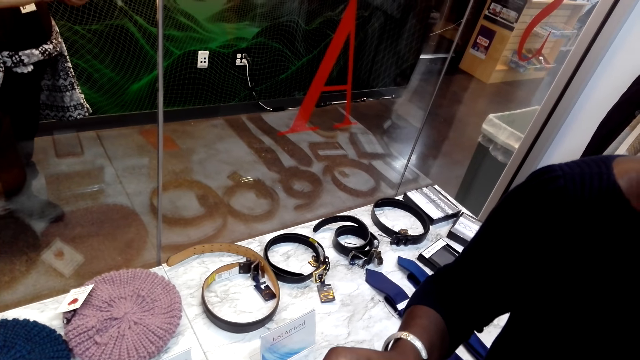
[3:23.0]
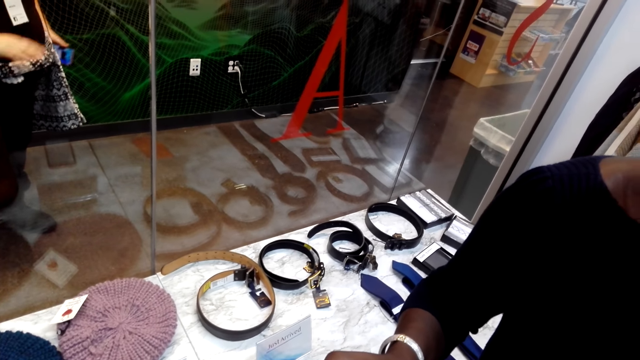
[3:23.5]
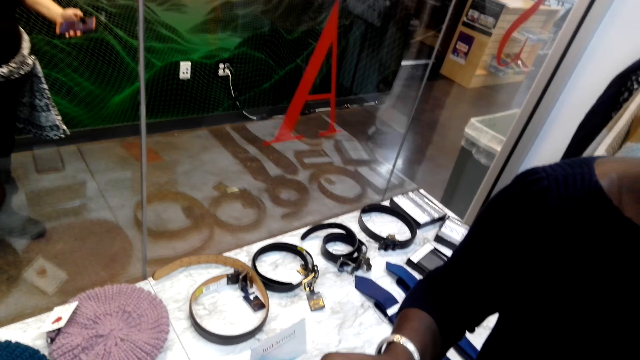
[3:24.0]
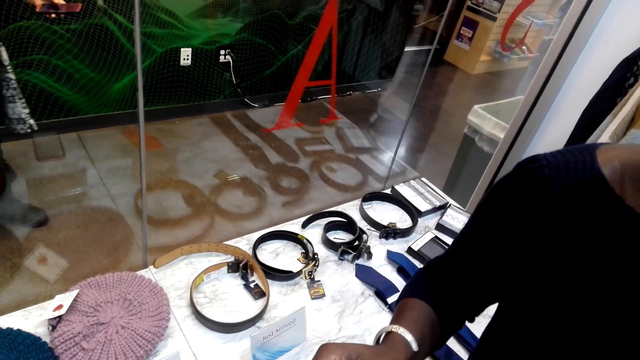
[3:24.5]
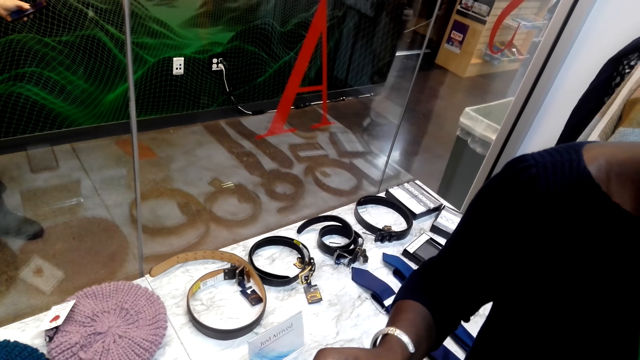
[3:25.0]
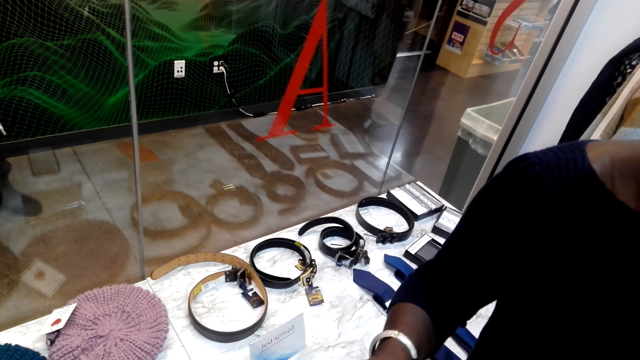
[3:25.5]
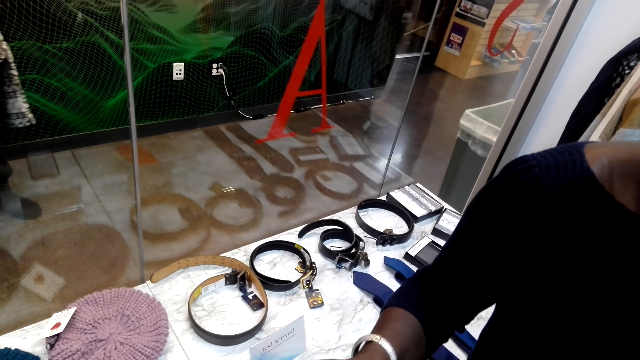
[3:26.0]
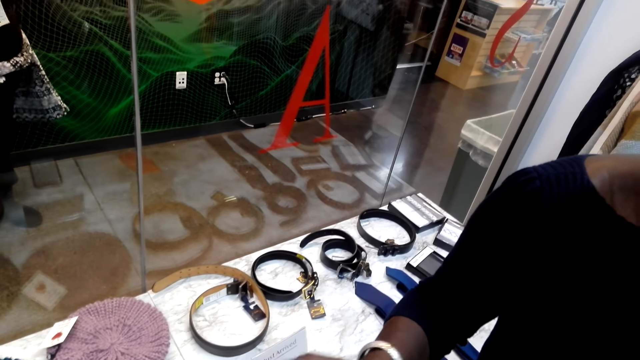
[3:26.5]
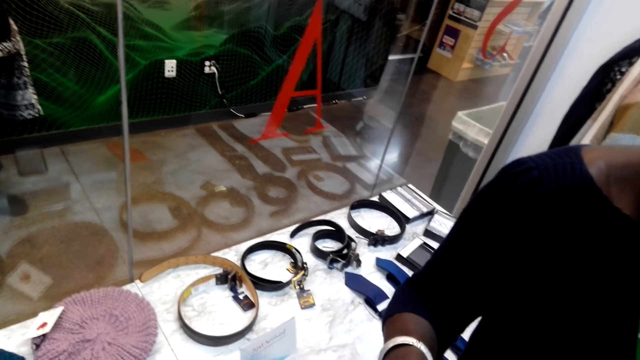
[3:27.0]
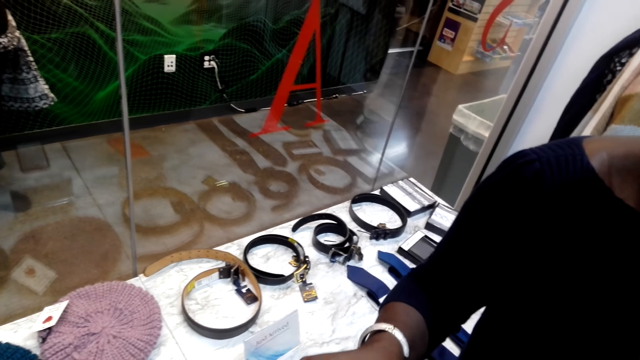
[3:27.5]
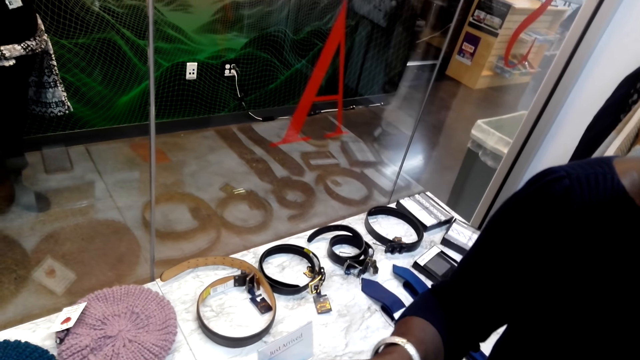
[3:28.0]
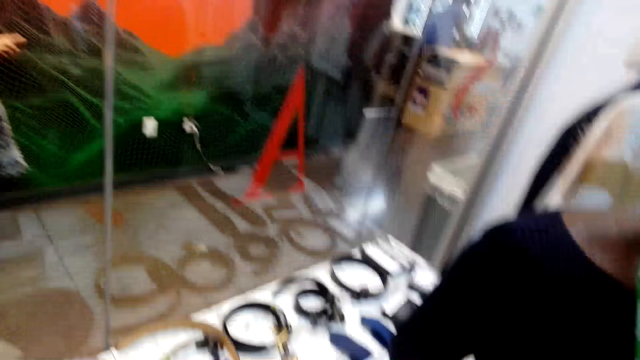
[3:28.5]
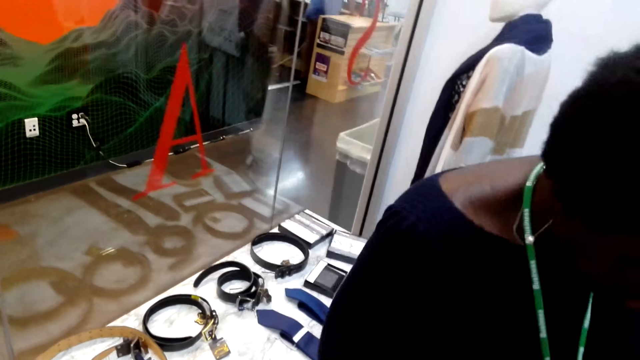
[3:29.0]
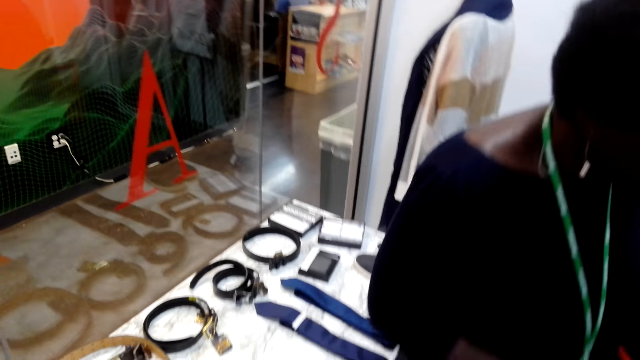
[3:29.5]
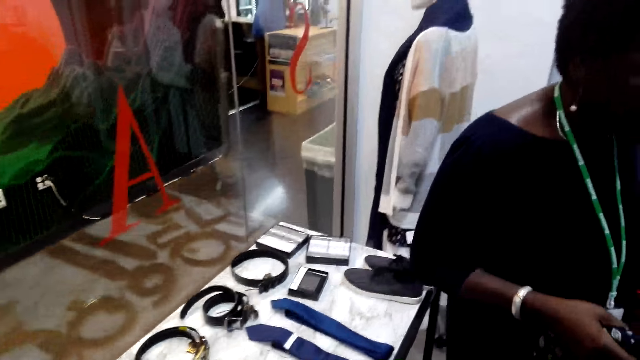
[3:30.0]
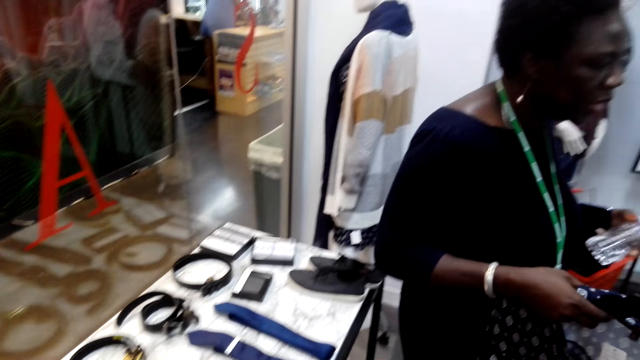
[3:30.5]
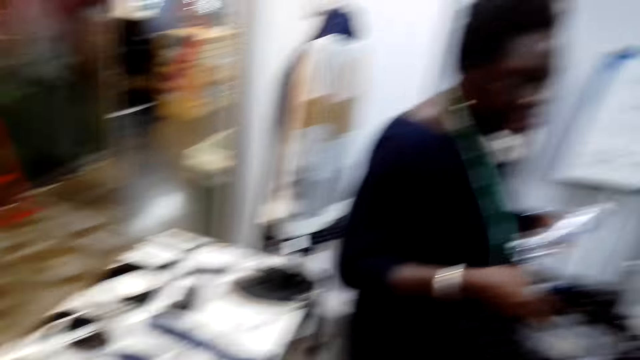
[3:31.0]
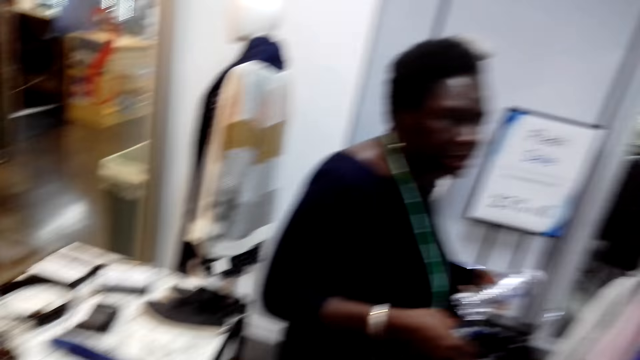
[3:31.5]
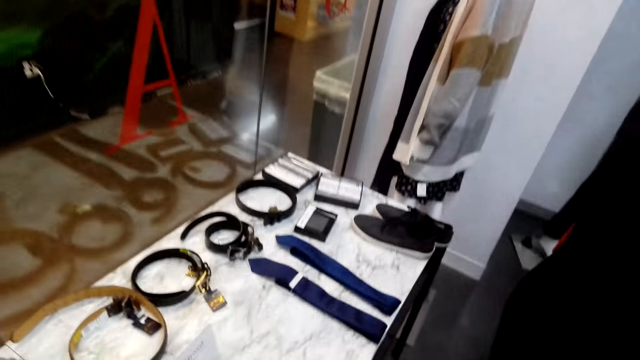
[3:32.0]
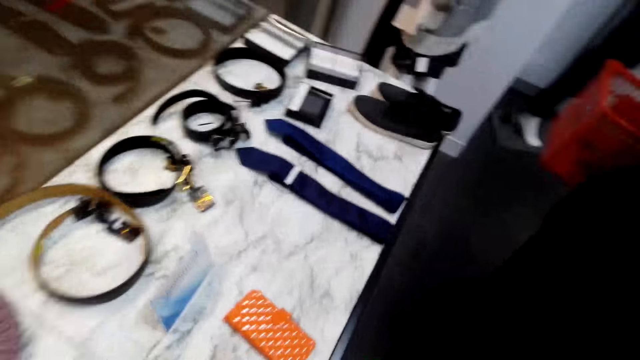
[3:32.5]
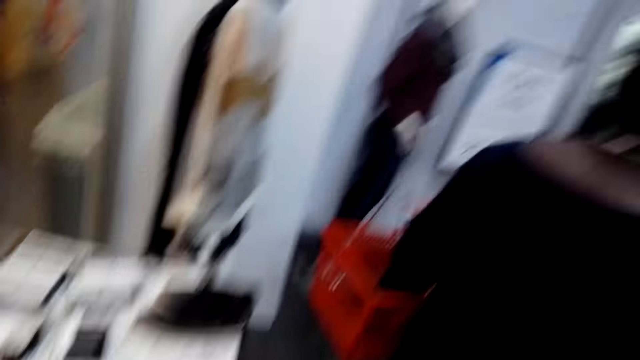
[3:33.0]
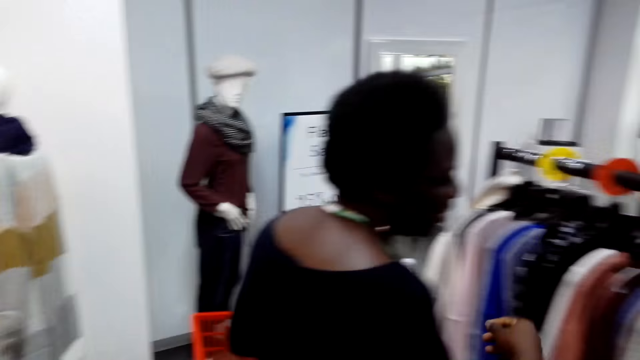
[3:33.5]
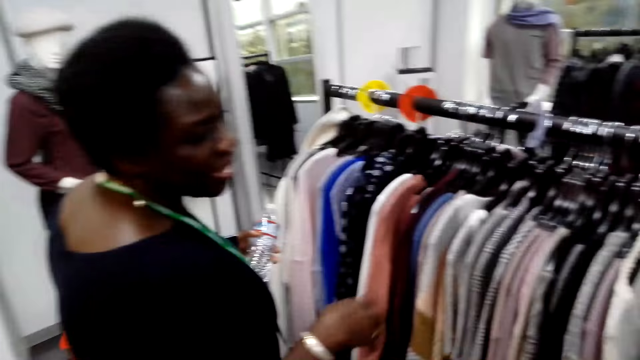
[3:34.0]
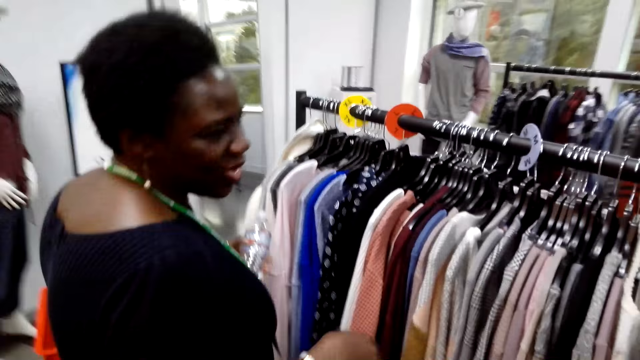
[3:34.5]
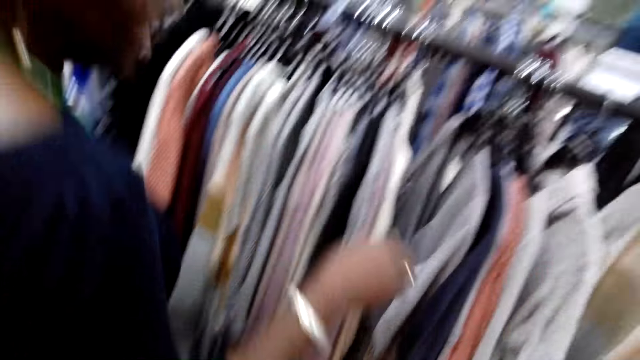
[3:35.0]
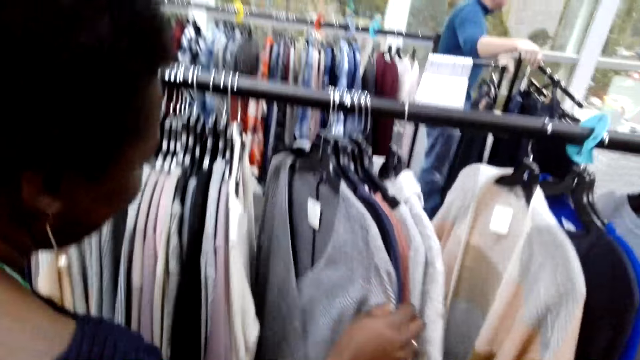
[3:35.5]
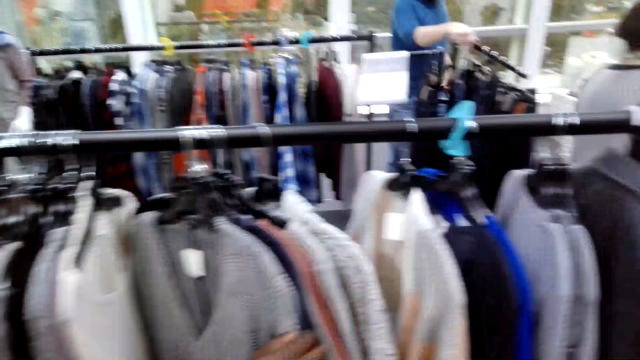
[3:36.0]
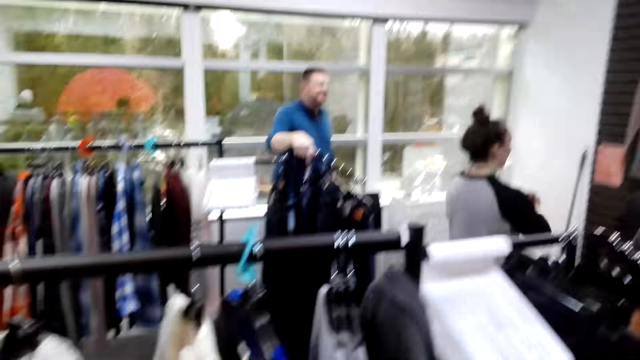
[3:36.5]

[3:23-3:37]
A lady lowers her hands. A man talks to the camera wearer. The camera wearer looks at the items. The man looks at the clothes.

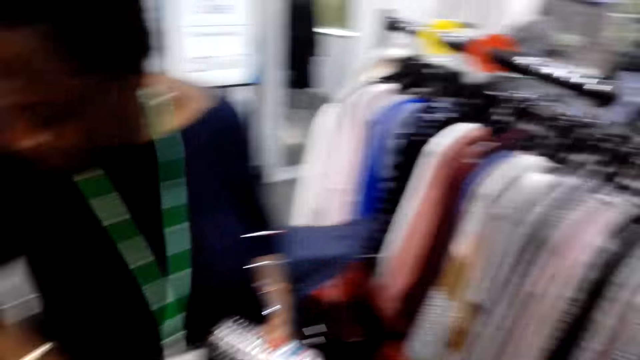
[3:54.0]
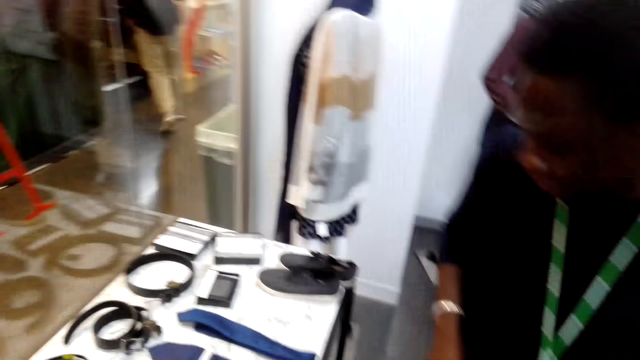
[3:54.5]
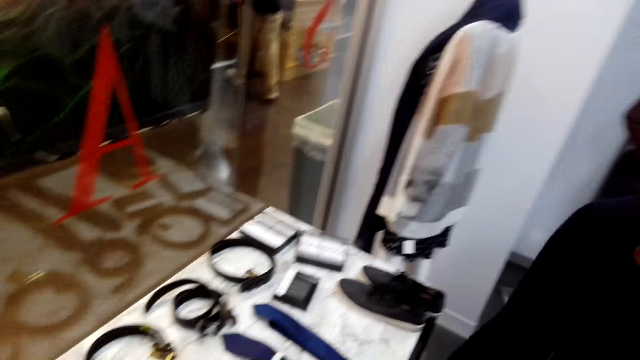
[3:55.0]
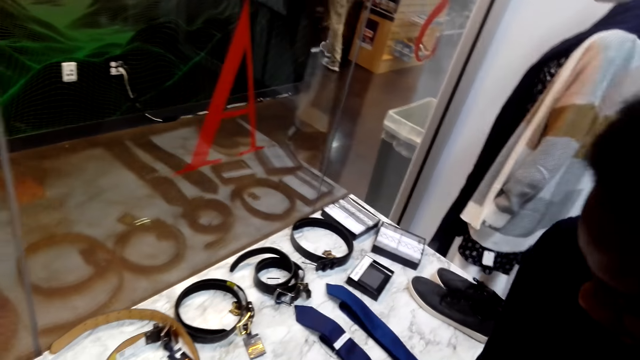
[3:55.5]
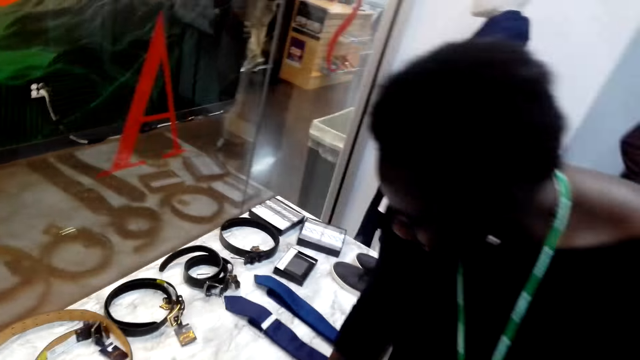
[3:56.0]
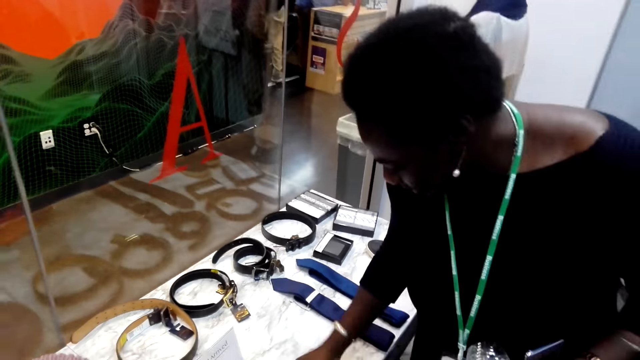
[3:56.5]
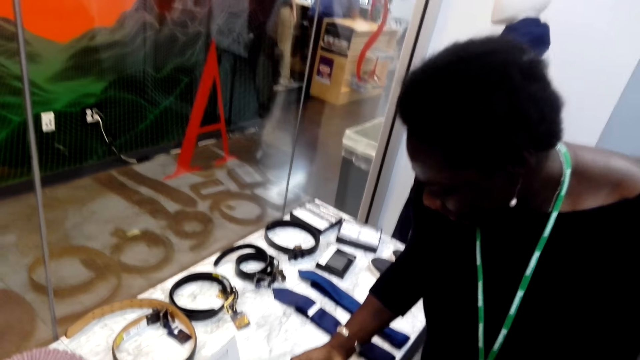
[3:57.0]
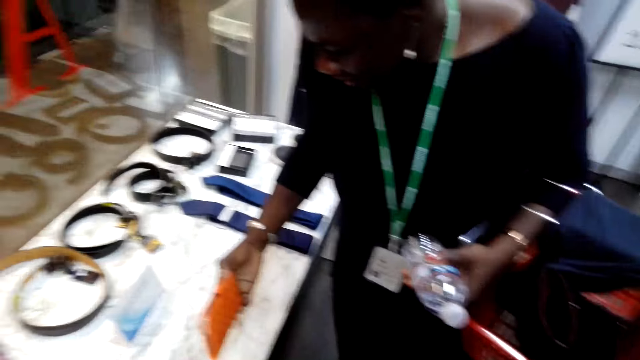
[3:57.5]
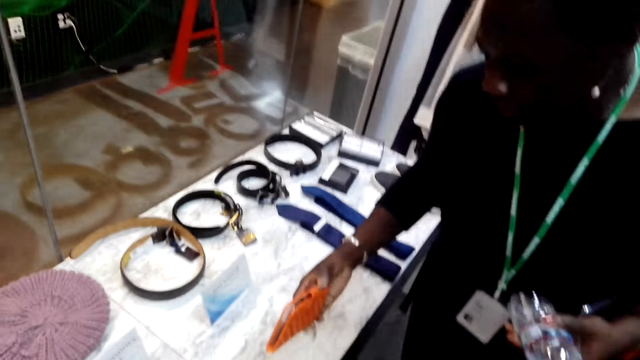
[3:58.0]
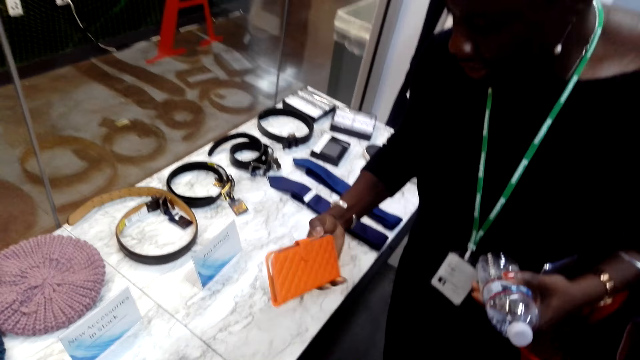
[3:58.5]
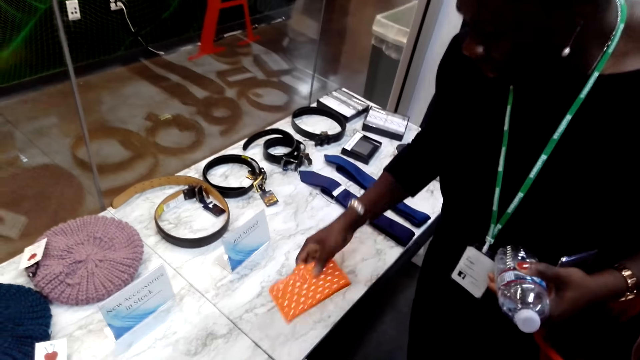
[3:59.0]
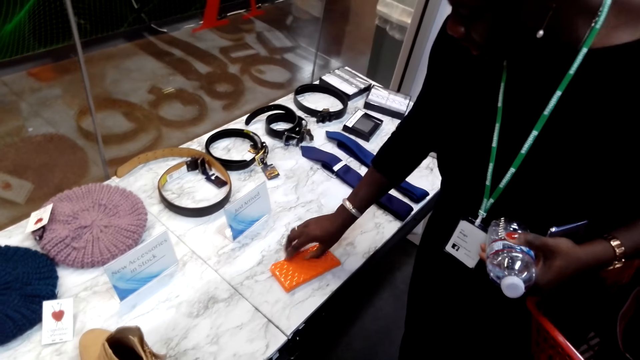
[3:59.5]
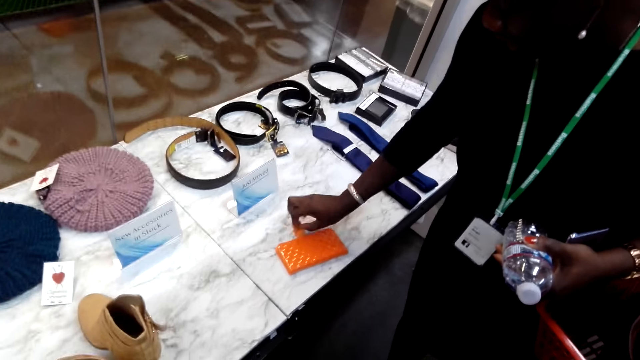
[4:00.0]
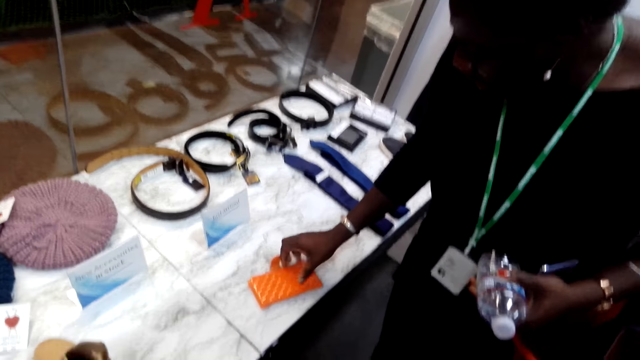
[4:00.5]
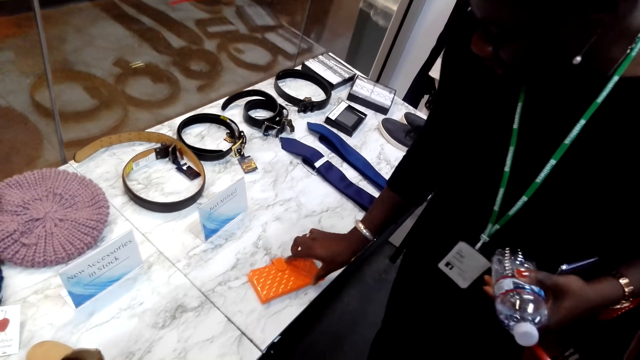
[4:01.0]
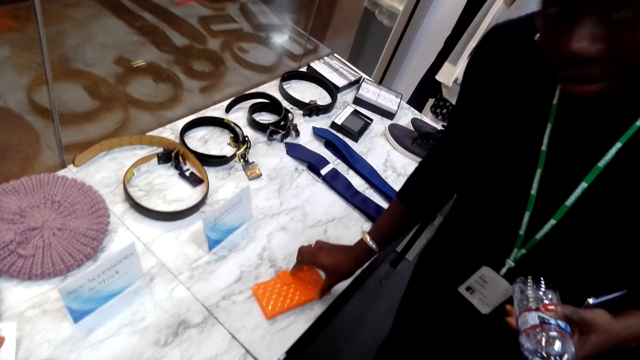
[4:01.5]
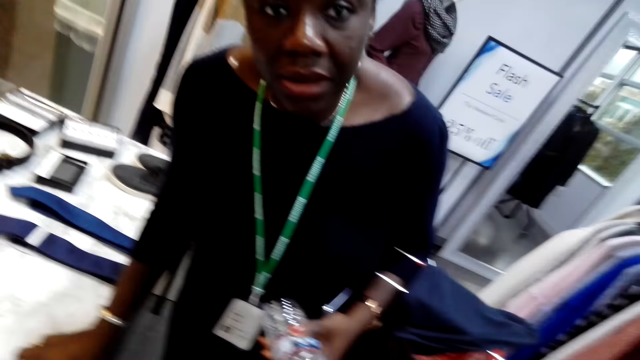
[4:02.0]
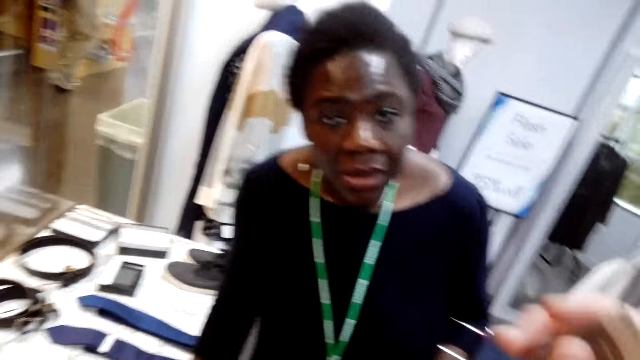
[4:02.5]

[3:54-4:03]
The camera wearer talks to a man. The man looks at the items. A lady turns back. The lady picks up a clutch bag, puts the clutch bag on the table, and opens the clutch bag. The lady looks at a person.
